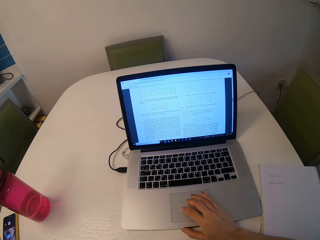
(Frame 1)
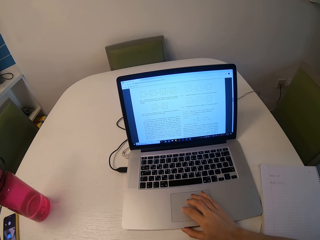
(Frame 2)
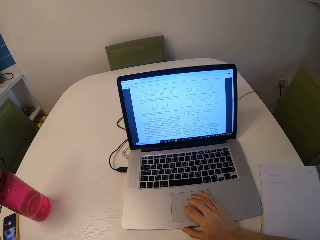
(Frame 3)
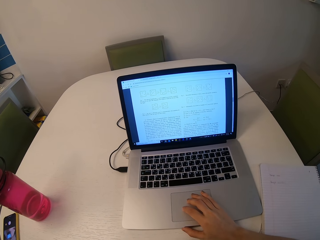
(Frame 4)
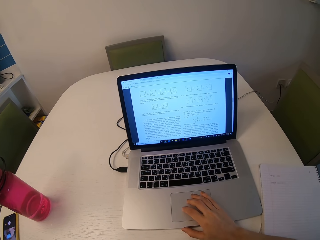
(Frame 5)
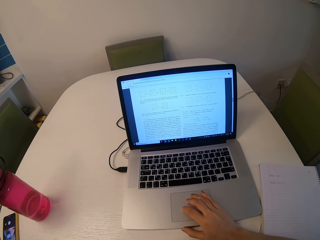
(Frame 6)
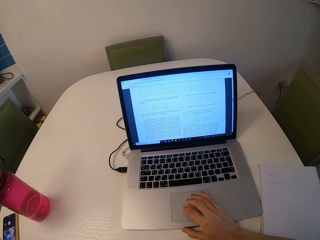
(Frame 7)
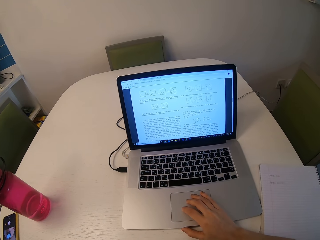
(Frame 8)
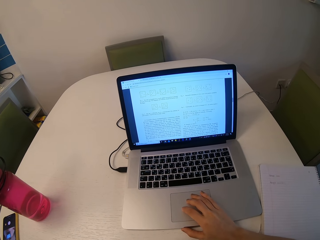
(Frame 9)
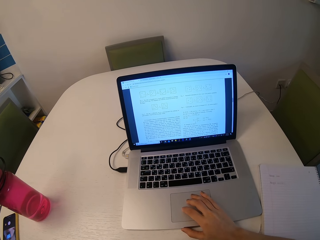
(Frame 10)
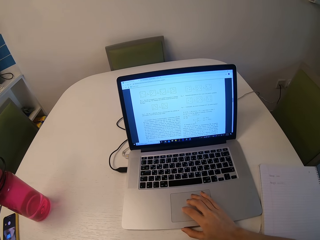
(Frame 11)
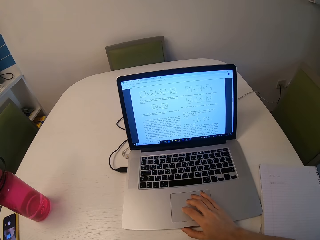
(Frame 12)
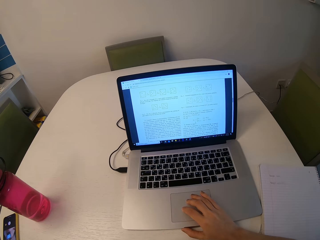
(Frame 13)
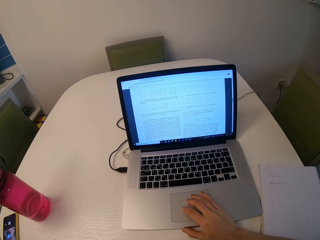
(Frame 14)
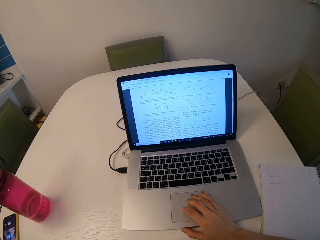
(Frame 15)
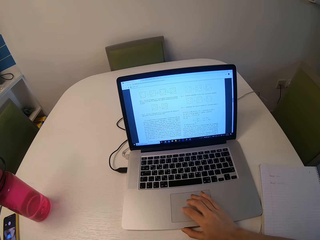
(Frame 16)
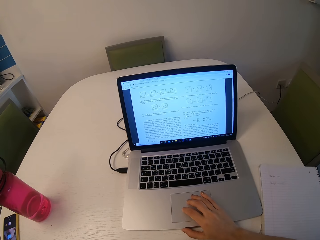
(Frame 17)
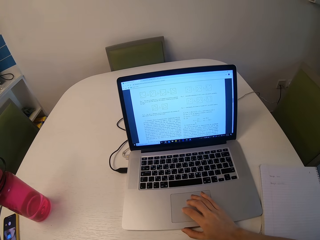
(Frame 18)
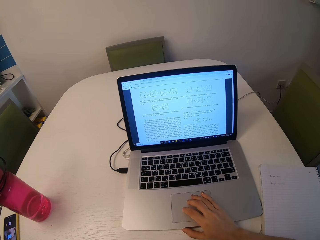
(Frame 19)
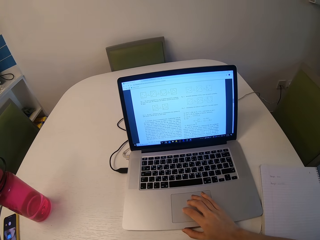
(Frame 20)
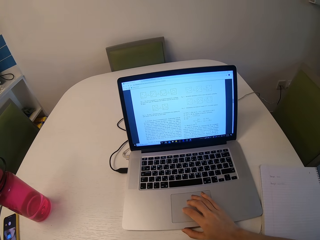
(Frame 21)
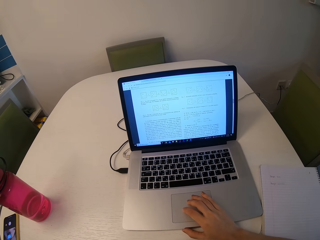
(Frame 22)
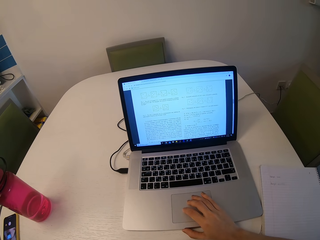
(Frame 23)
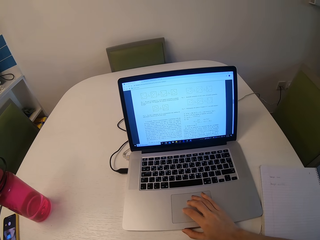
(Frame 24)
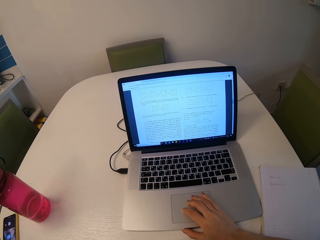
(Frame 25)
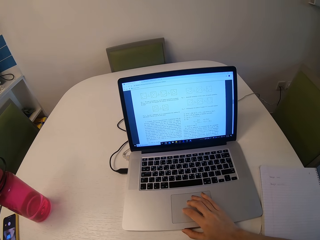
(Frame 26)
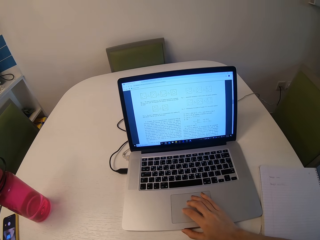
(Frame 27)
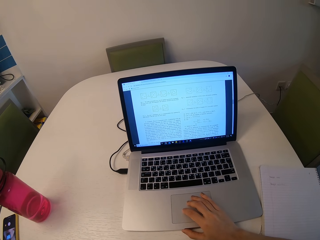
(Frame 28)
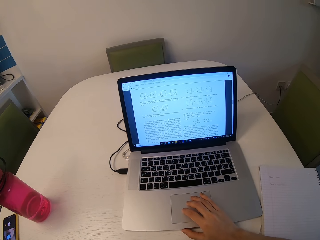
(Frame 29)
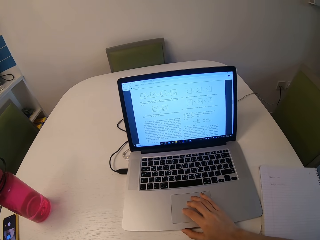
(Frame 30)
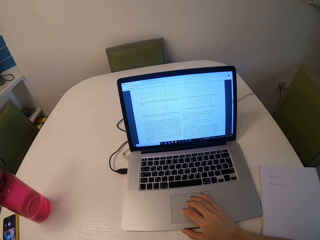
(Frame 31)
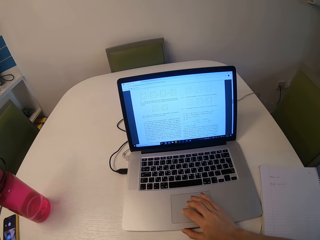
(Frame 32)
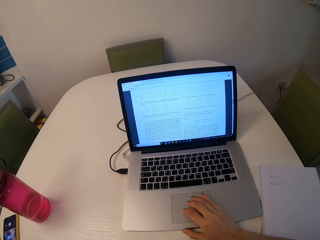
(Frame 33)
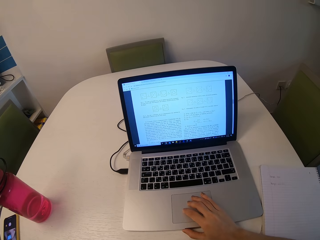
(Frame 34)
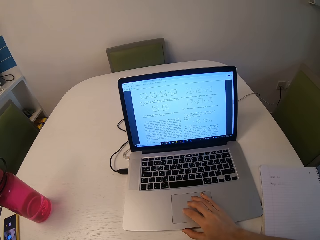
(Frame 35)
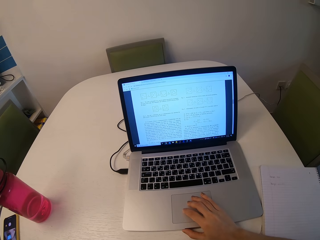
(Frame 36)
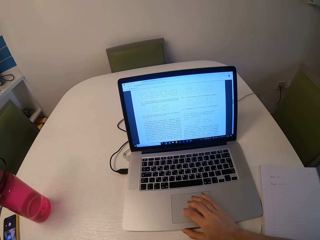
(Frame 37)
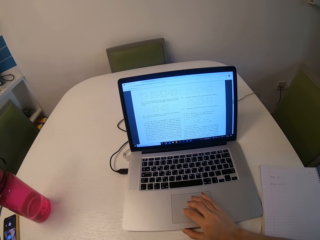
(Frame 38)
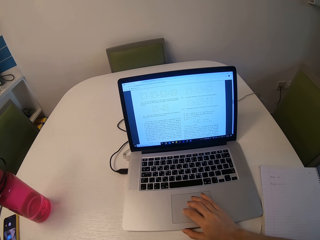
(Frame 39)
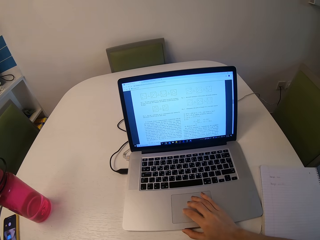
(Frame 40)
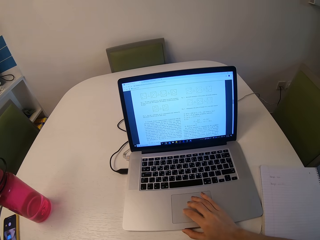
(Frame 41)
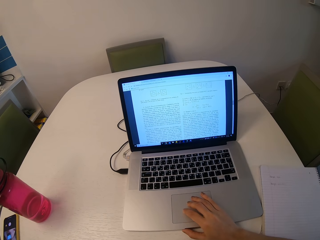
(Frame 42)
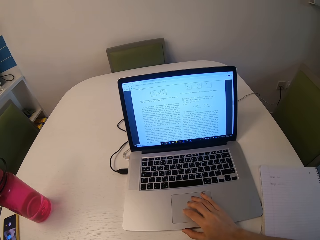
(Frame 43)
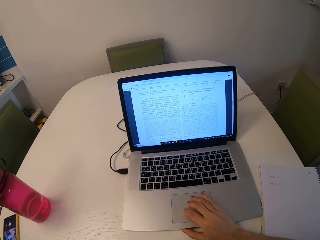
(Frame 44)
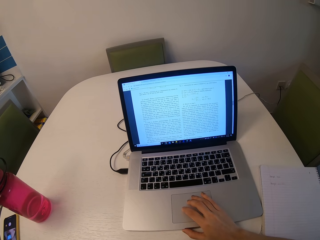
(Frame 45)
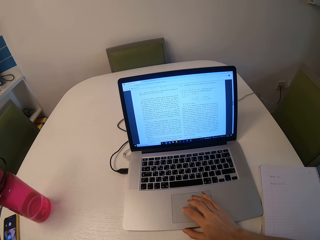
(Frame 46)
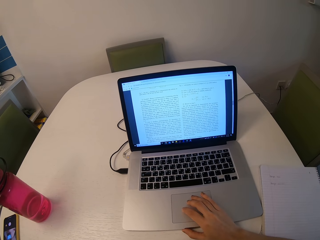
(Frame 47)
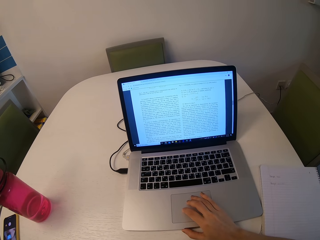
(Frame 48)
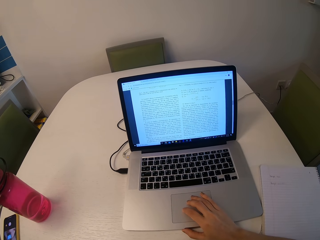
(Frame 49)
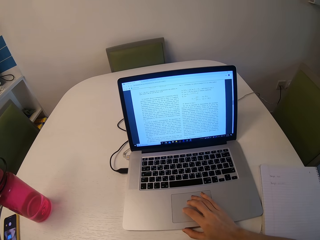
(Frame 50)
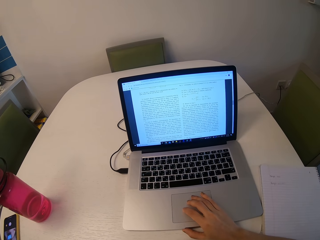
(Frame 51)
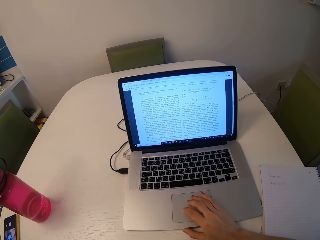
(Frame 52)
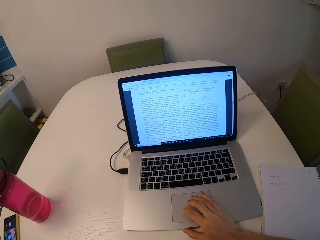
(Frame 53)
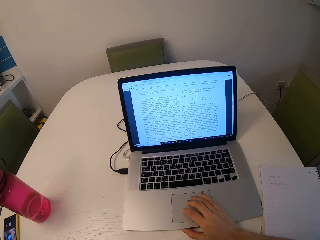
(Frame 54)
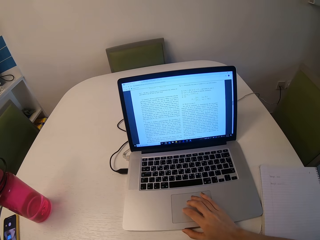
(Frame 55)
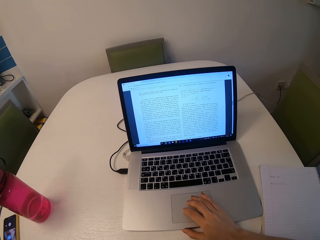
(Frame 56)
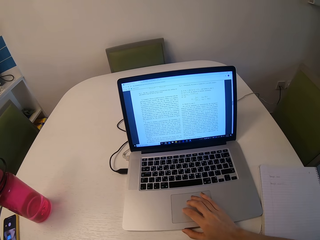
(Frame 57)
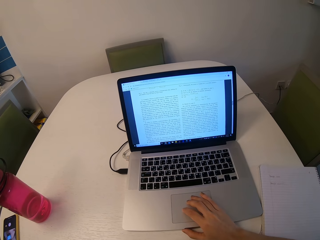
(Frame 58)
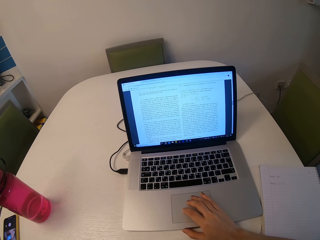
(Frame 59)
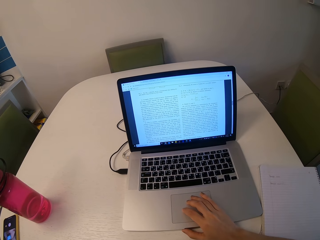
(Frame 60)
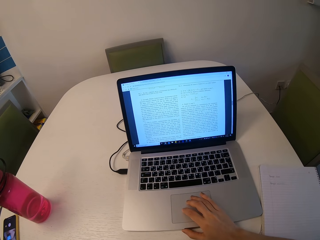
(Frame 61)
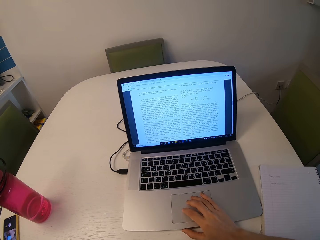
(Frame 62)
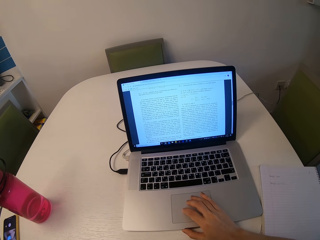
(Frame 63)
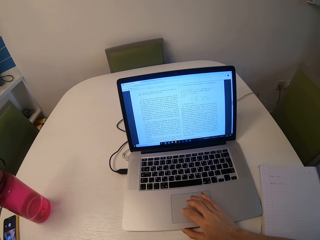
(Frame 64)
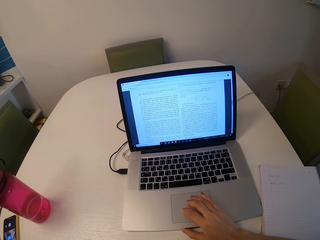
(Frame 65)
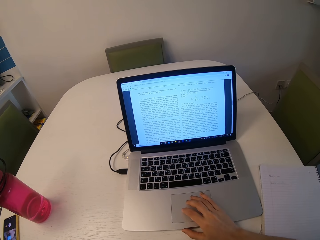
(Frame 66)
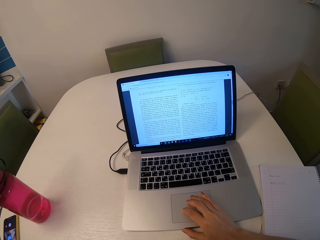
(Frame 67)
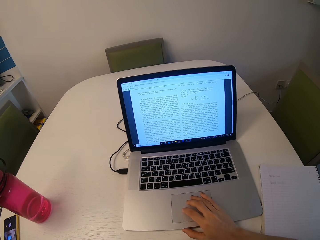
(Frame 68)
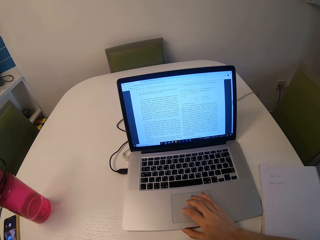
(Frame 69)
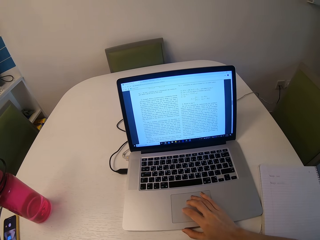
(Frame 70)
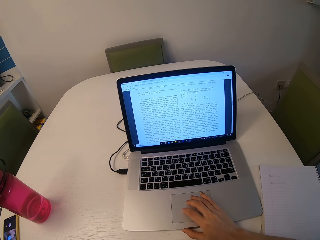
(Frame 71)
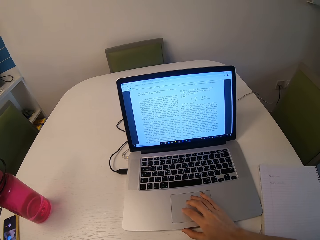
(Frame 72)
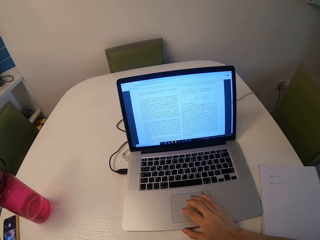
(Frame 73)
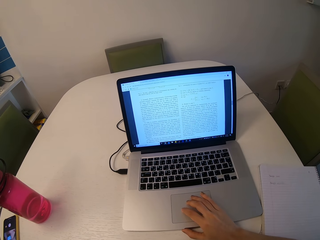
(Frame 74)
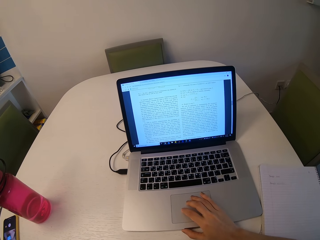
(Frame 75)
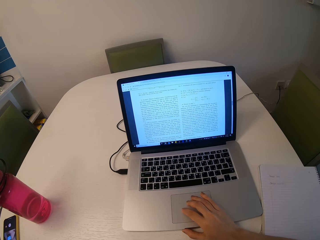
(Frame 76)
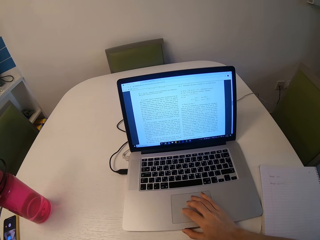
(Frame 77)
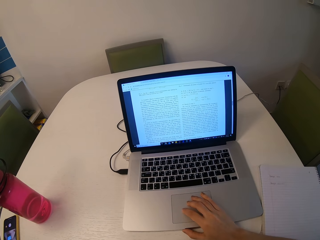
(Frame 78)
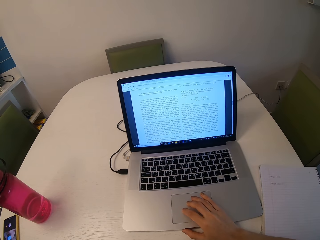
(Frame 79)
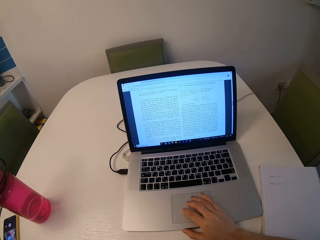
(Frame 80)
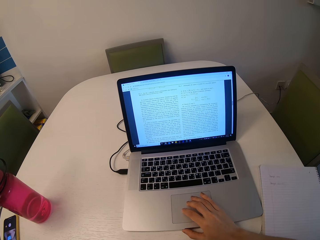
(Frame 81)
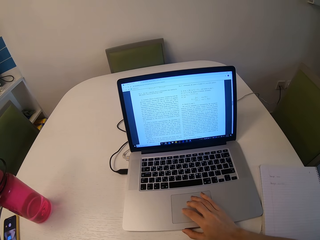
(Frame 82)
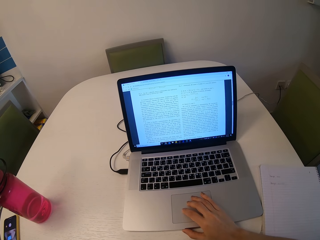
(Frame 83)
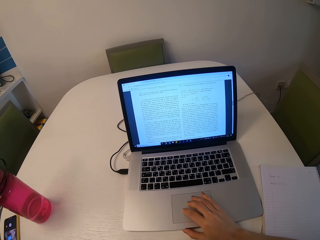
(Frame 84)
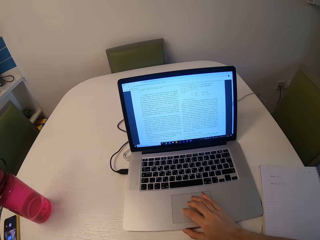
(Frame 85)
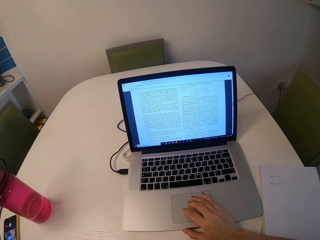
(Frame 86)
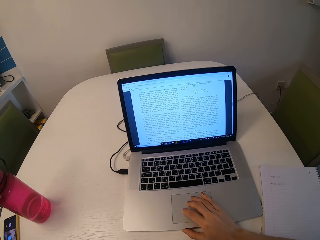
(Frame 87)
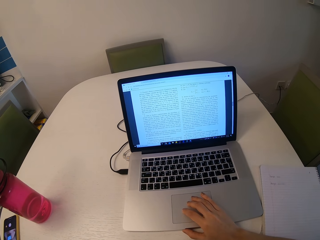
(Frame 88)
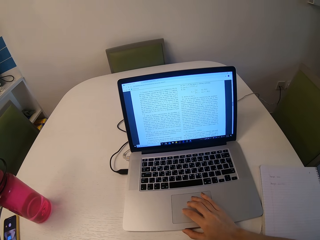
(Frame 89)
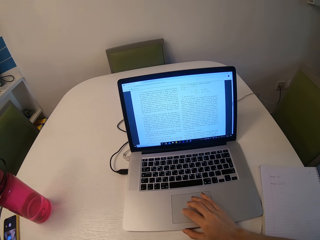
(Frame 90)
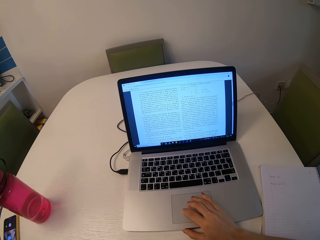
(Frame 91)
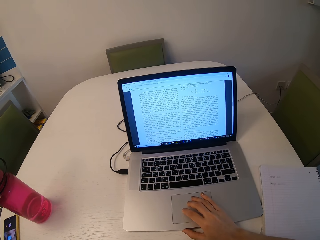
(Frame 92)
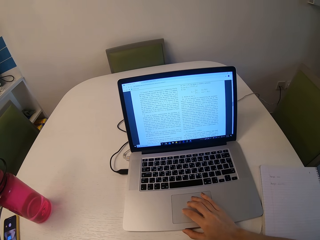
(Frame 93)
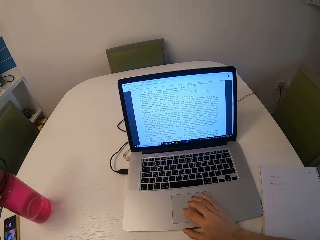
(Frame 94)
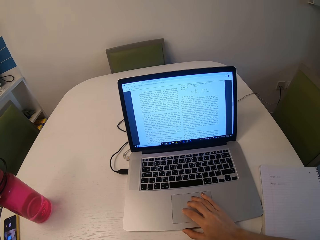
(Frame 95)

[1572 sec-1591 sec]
The camera wearer scrolls the document on the touchpad. They read through the document.

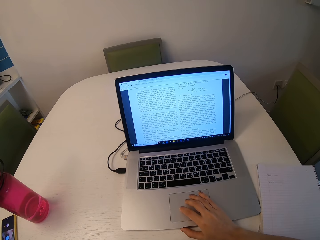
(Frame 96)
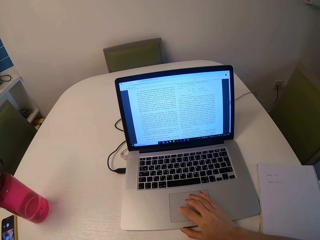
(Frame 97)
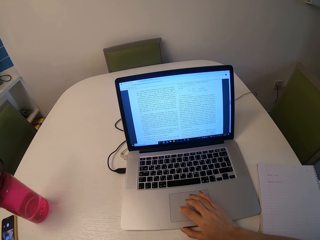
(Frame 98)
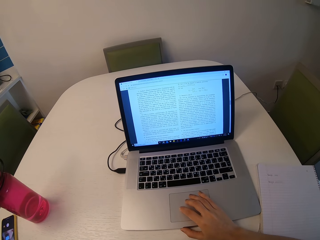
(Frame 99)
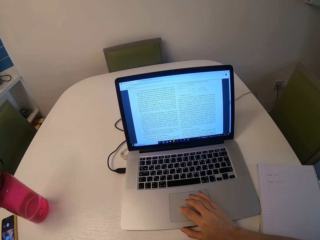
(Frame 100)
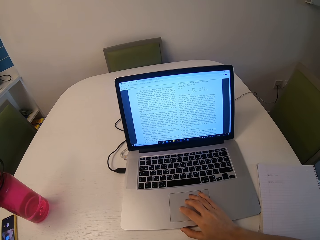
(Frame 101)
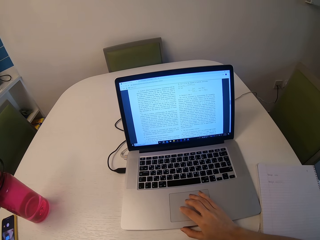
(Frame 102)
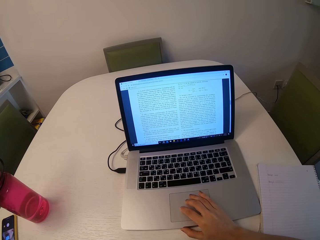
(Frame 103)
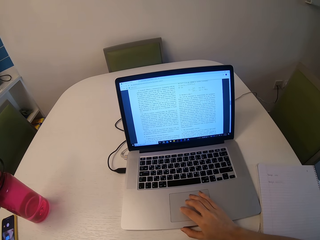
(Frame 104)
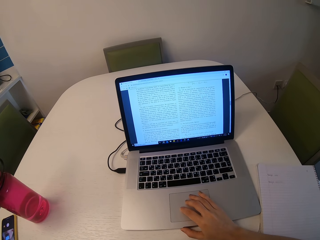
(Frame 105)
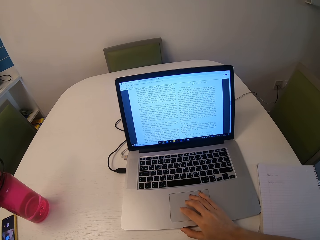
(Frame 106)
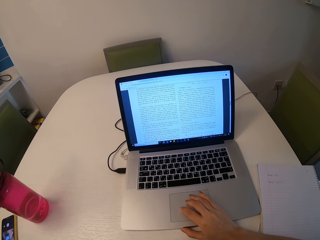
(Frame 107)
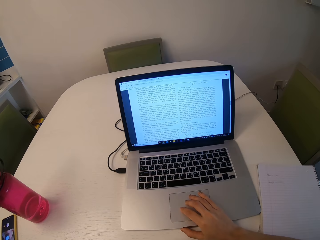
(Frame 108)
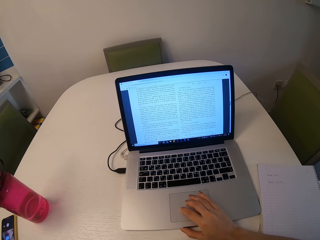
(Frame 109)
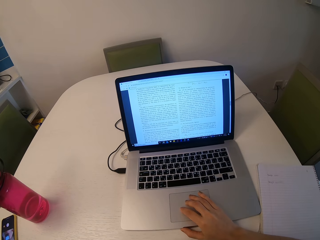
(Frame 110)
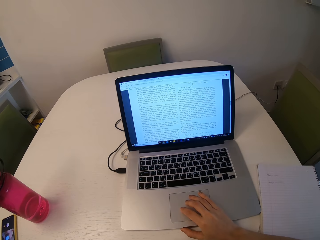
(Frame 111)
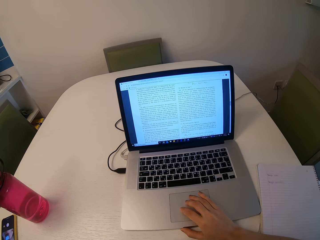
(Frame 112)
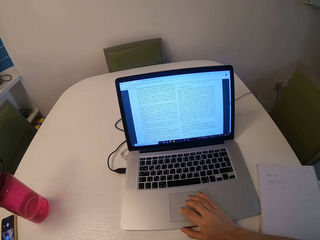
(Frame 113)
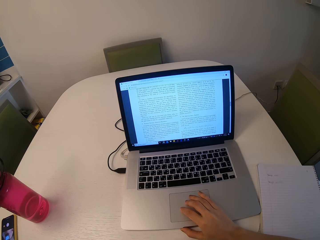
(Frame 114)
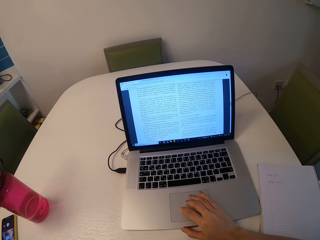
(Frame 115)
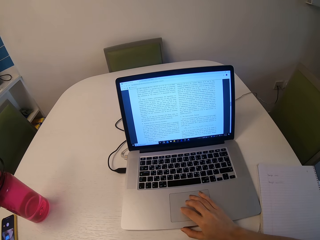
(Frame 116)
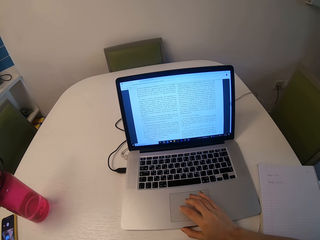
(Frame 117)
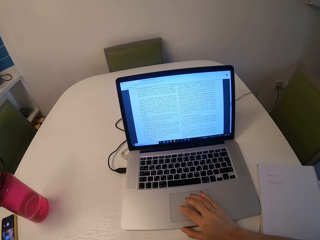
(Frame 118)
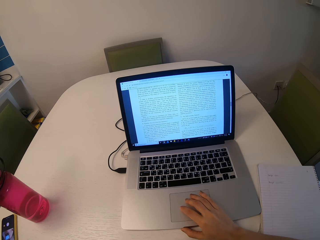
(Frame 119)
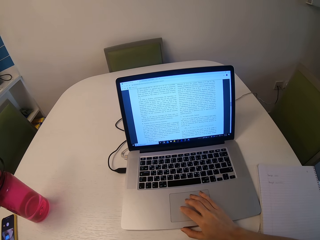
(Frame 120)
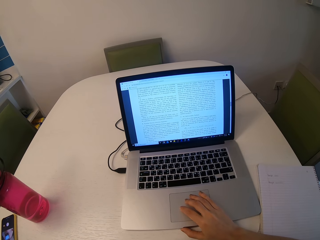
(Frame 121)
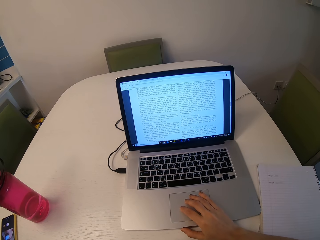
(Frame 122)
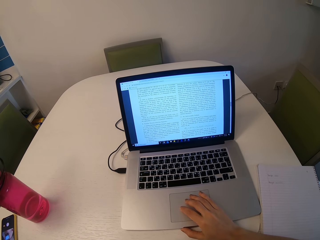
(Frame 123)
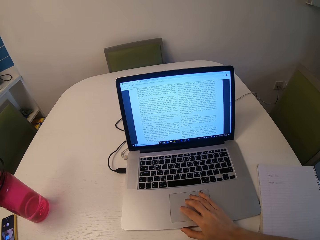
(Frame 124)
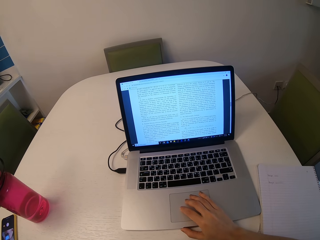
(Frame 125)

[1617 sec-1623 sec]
The camera wearer scrolls on the document.
